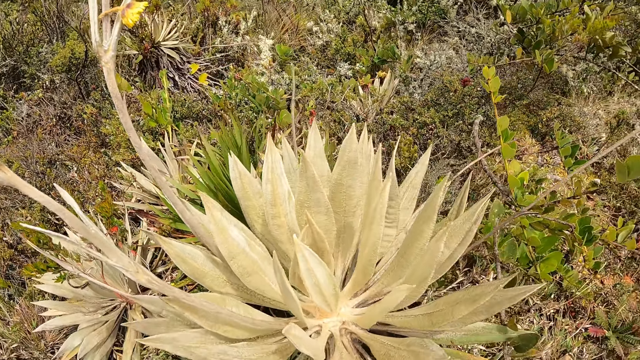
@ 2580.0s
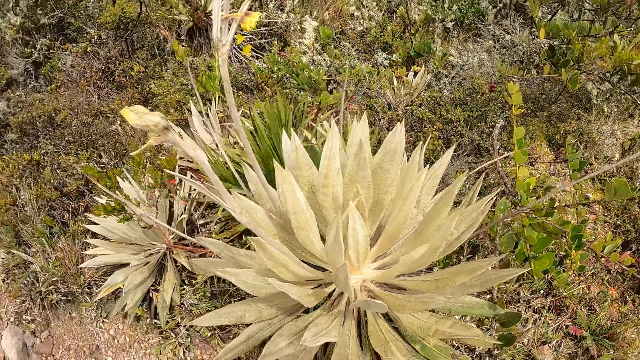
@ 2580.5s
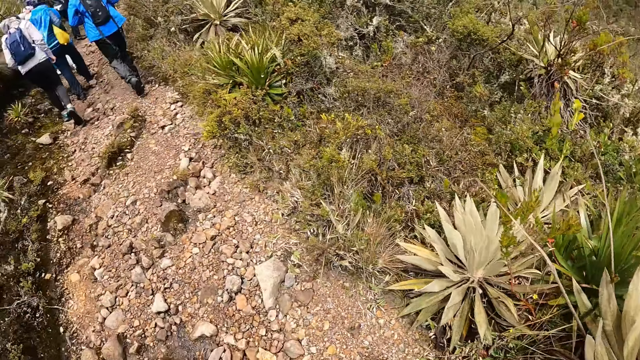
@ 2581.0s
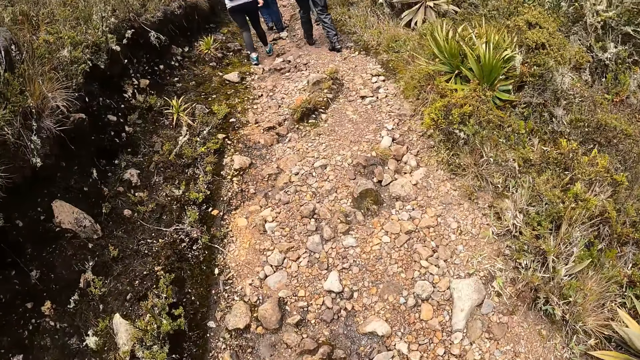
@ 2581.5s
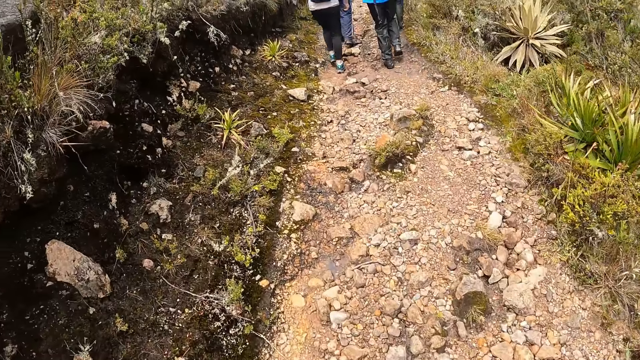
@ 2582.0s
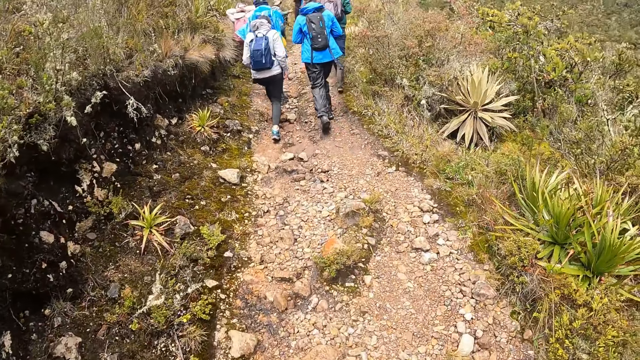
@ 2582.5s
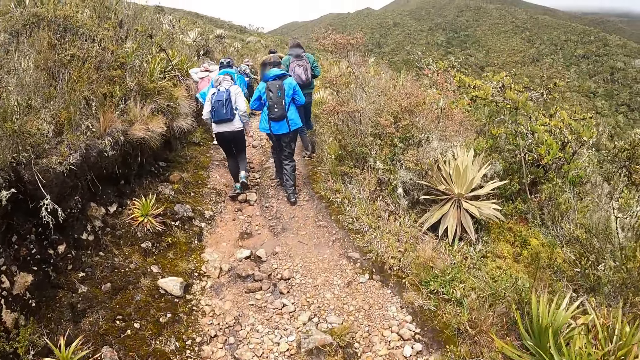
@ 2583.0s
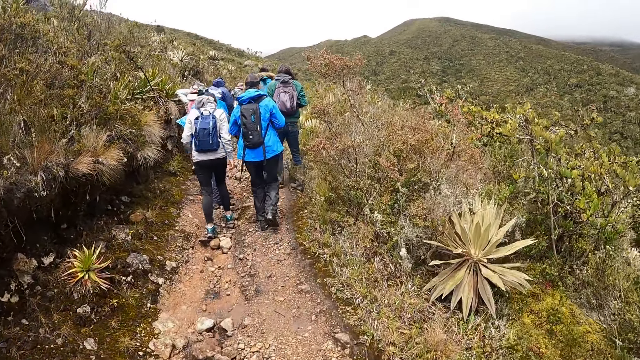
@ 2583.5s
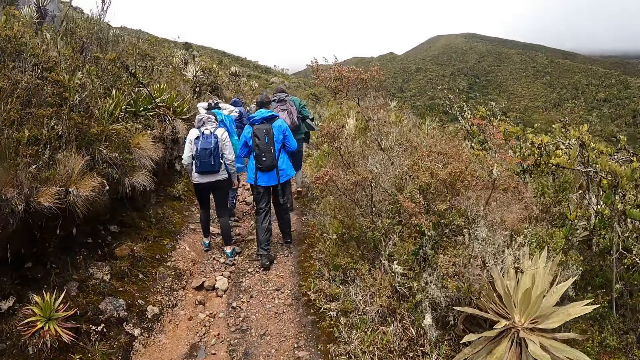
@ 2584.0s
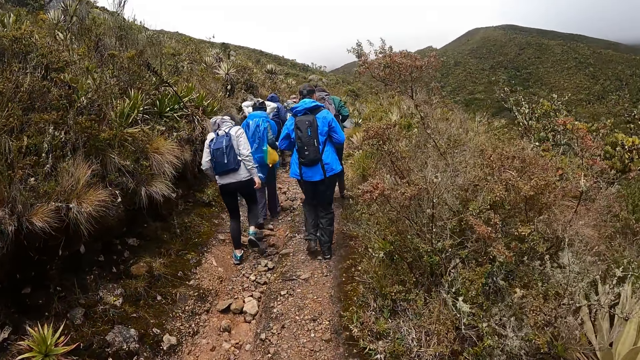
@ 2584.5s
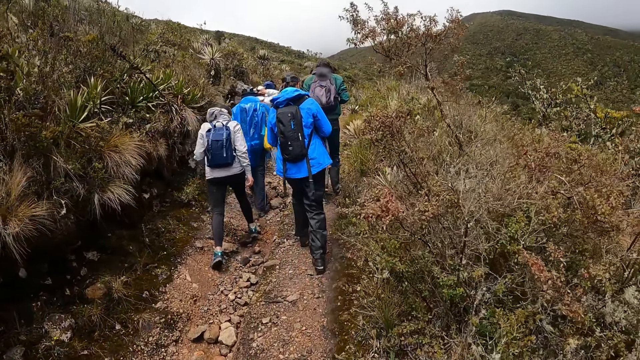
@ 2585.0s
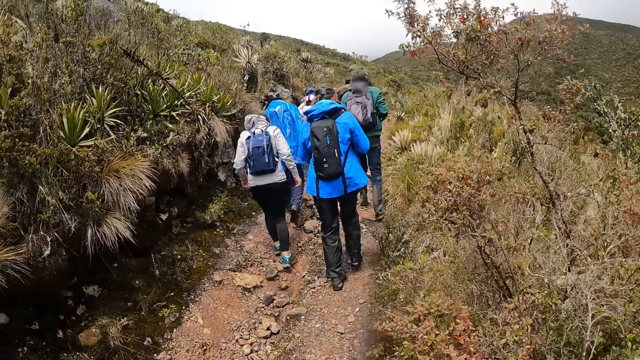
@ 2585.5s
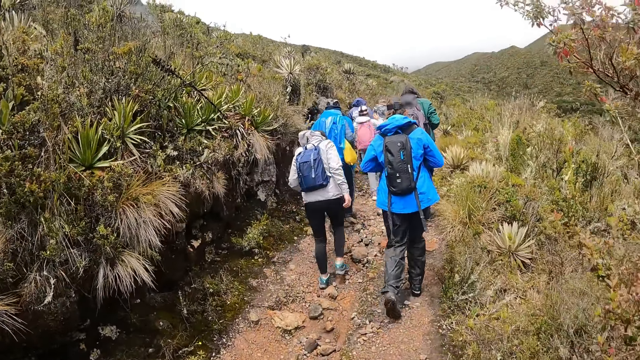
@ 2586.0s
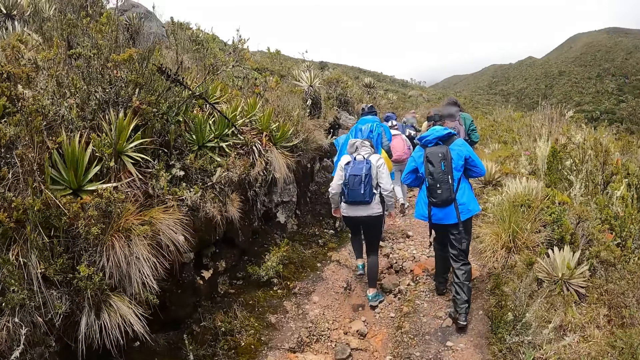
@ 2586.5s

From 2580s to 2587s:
The camera wearer walks around the mountain.

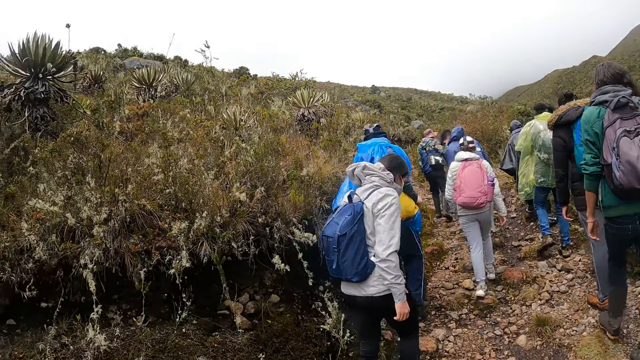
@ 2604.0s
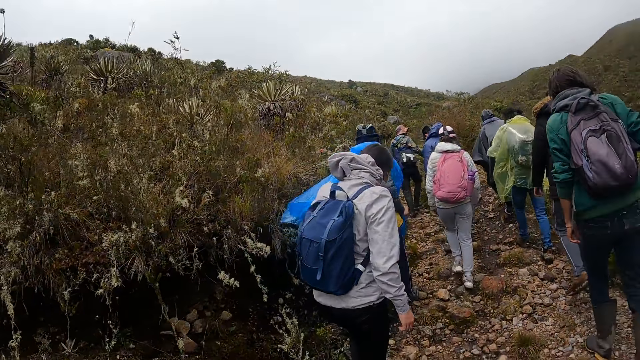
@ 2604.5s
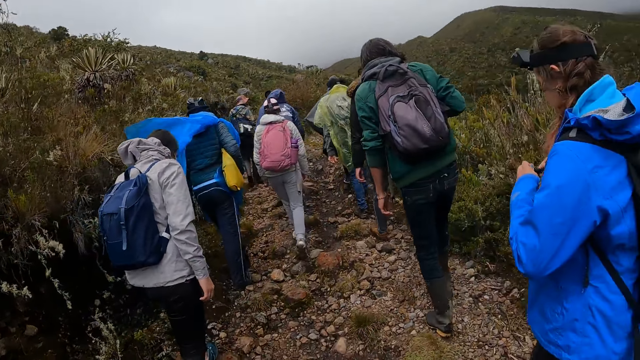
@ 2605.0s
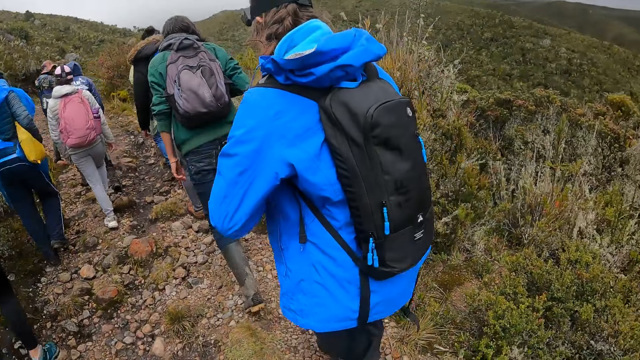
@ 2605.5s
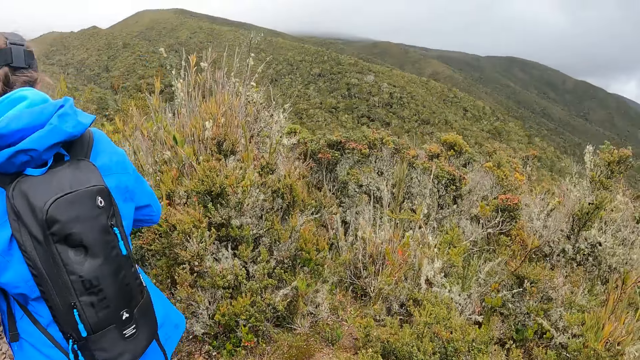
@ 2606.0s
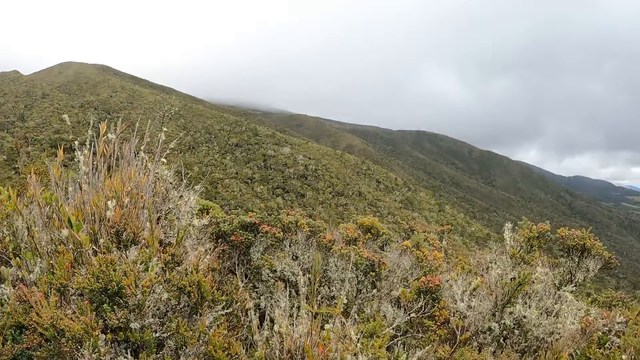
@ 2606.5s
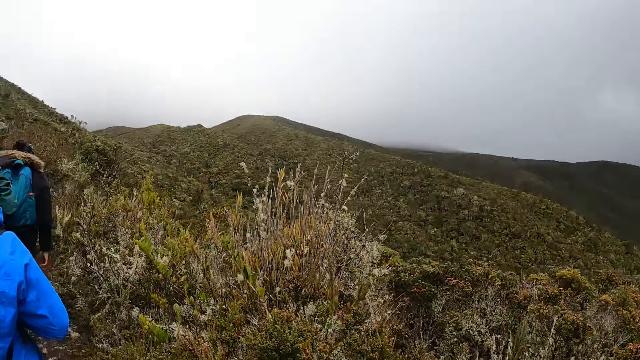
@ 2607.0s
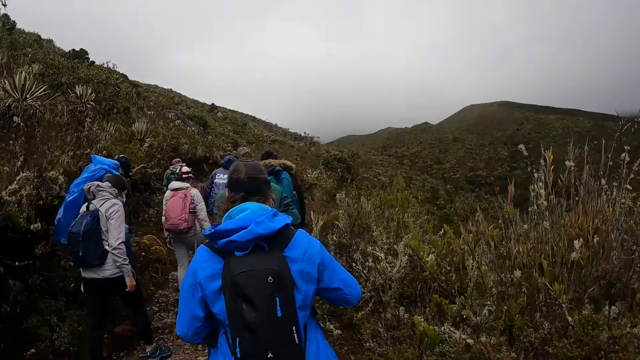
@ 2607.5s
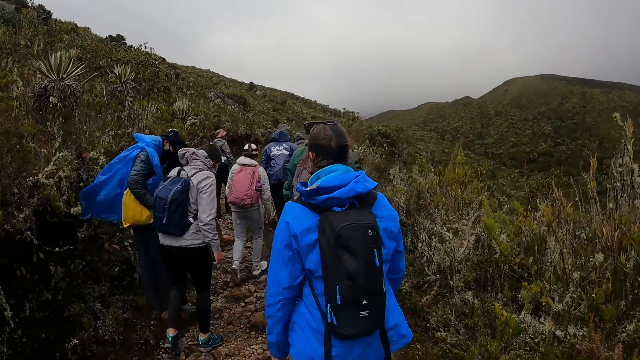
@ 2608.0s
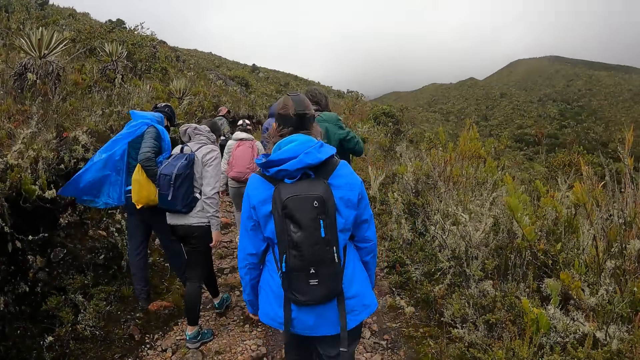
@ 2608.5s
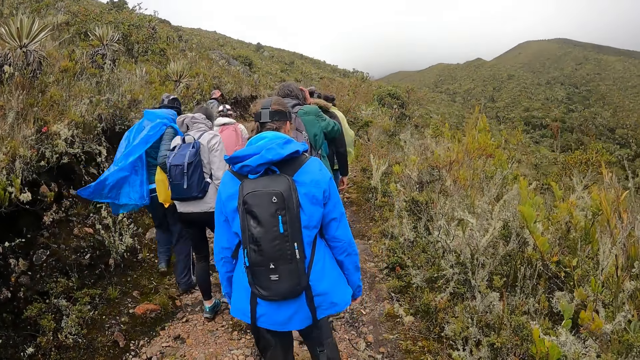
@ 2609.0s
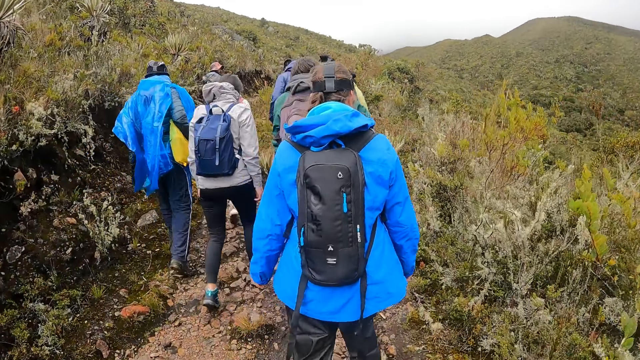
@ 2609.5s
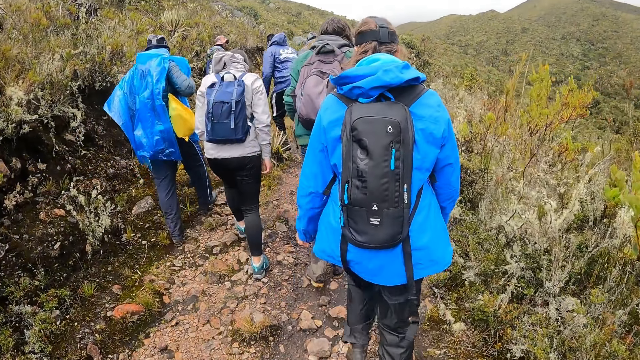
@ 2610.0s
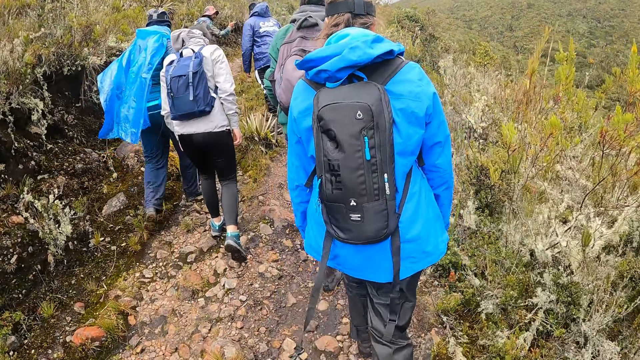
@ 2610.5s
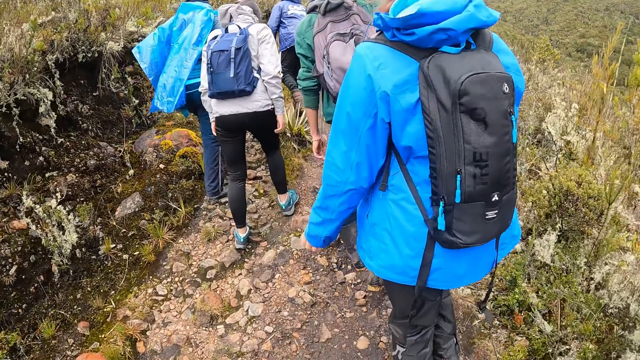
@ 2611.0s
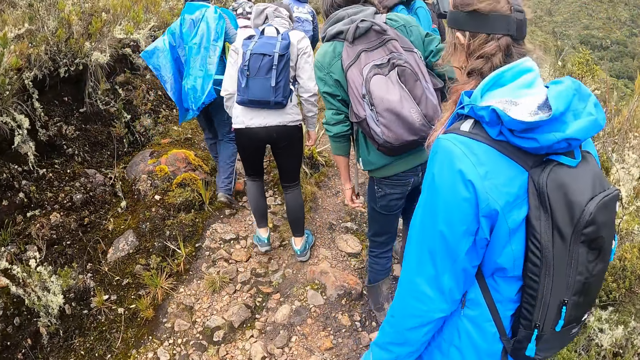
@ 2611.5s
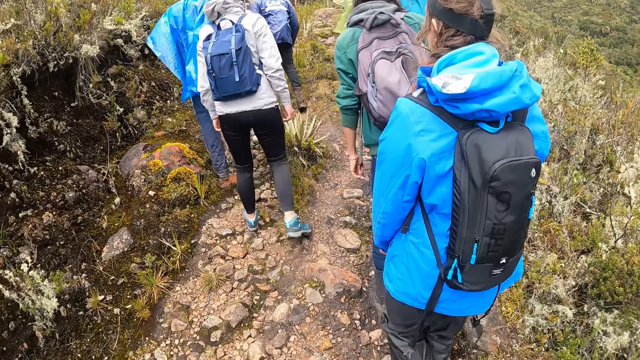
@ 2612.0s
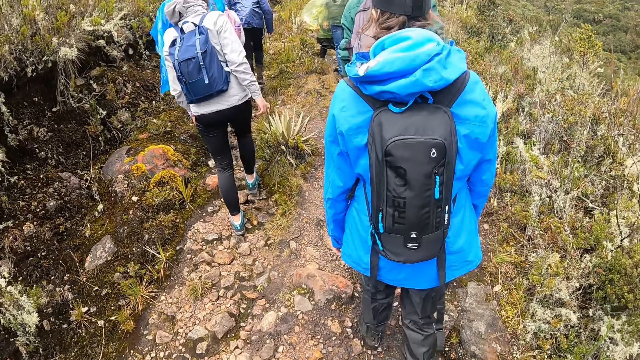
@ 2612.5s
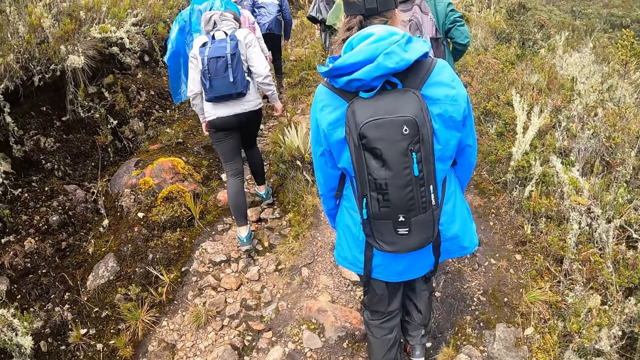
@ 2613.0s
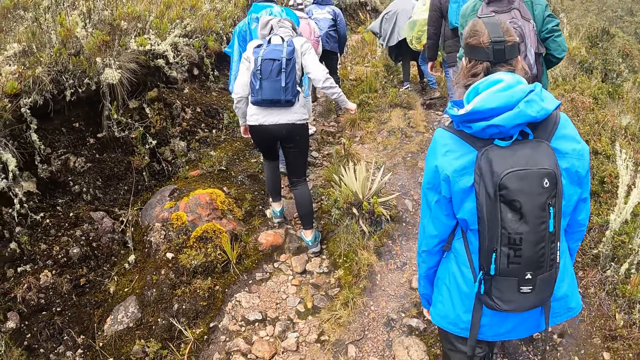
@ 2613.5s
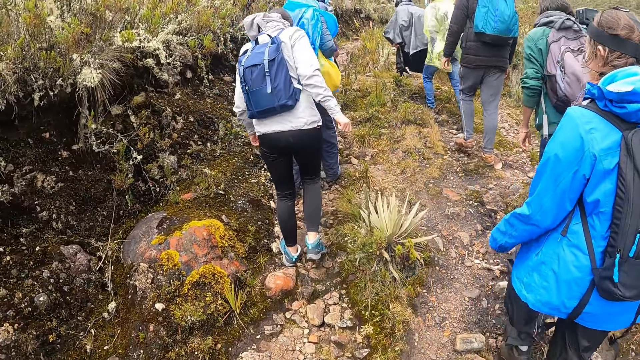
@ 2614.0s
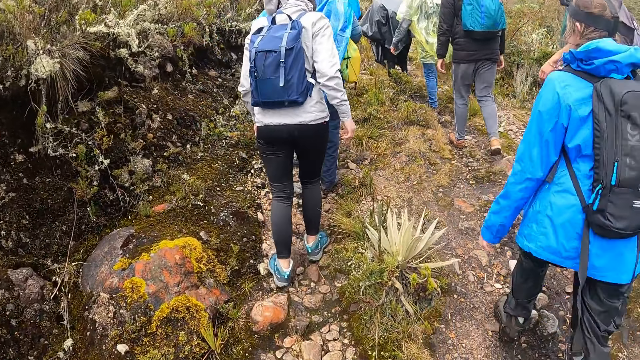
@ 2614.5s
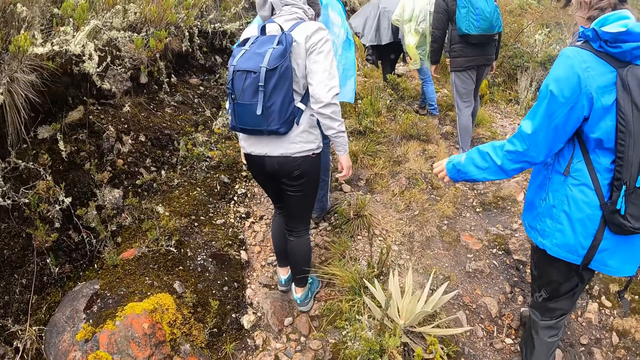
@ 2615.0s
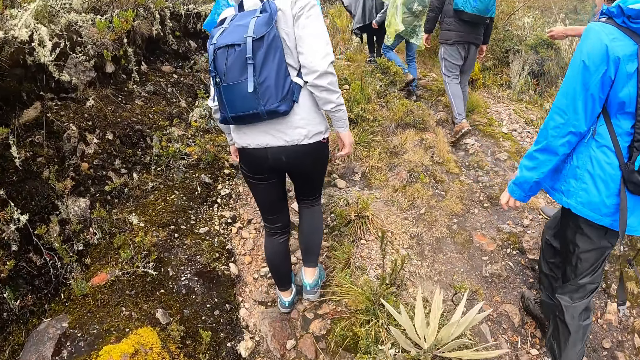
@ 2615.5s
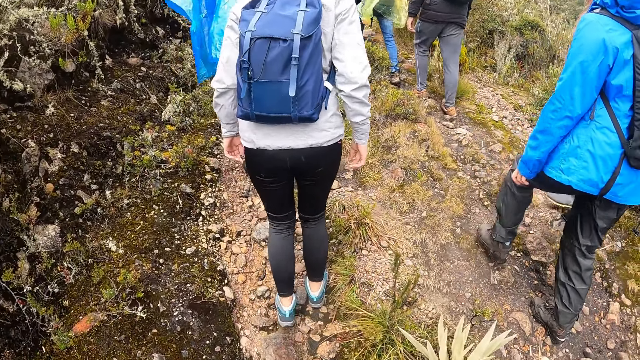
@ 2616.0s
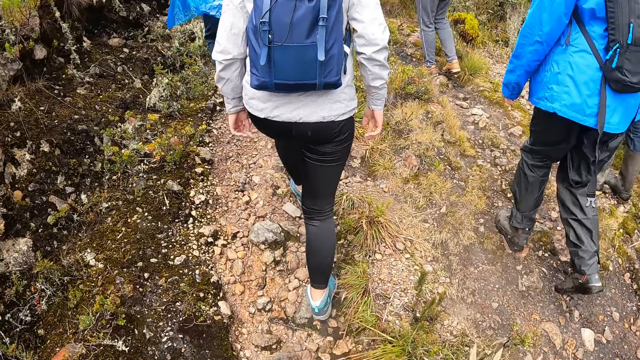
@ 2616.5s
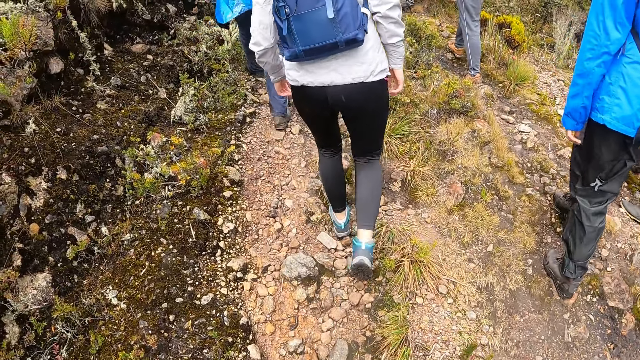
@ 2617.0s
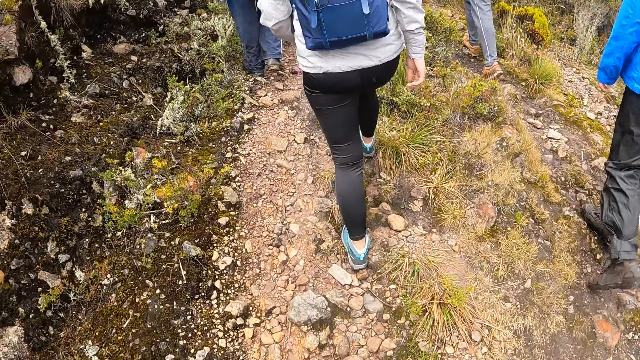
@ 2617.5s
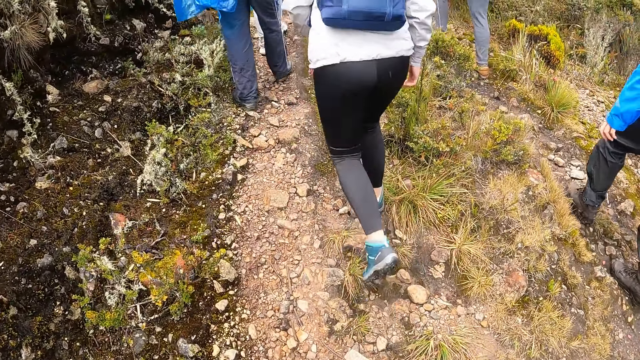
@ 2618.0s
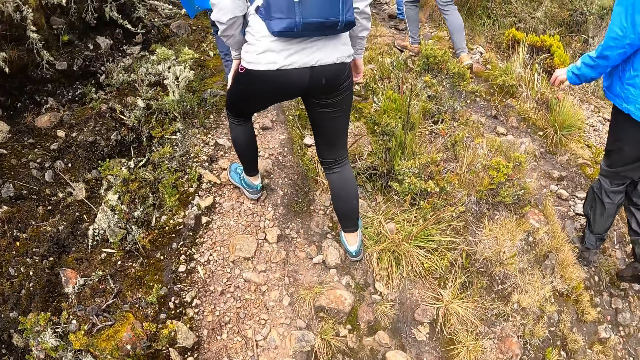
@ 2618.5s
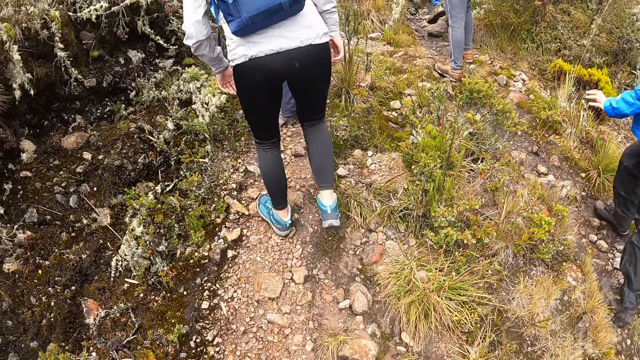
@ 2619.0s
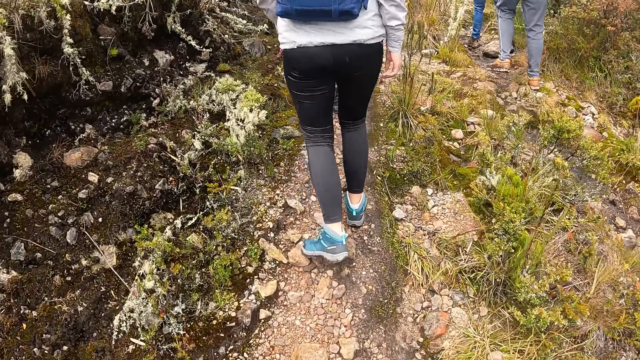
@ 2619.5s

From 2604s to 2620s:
The camera wearer looks around the mountain. They walk around the mountain.
